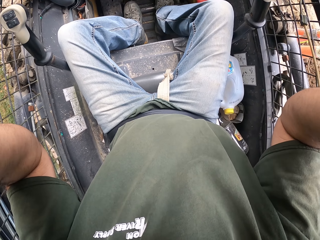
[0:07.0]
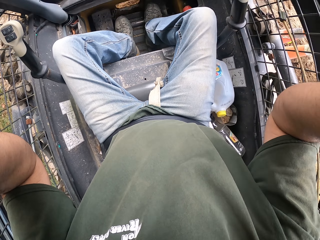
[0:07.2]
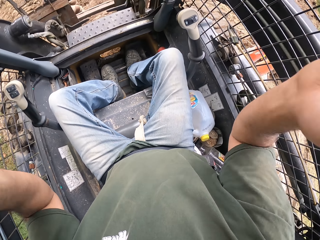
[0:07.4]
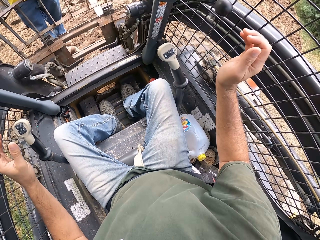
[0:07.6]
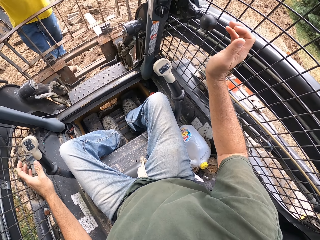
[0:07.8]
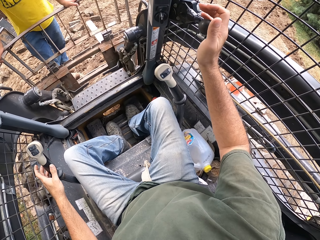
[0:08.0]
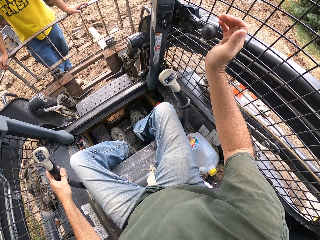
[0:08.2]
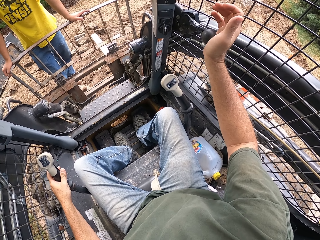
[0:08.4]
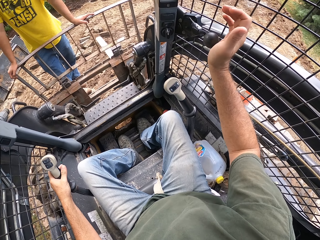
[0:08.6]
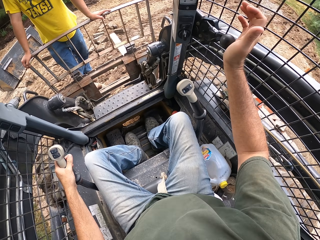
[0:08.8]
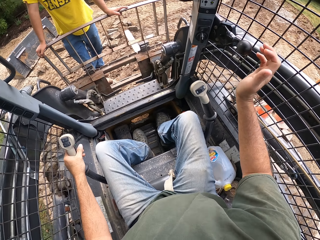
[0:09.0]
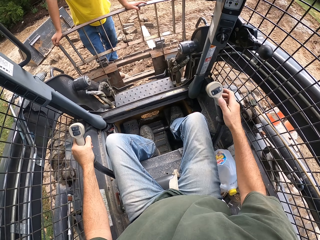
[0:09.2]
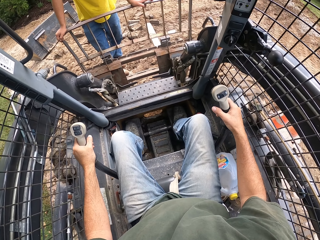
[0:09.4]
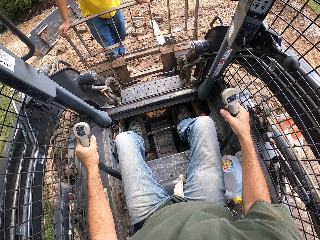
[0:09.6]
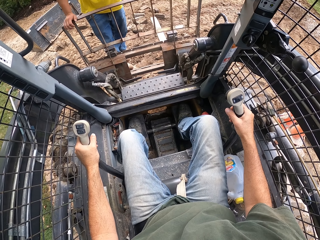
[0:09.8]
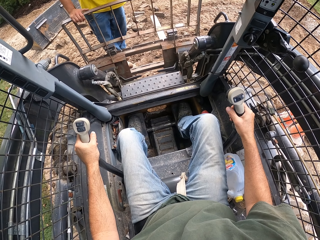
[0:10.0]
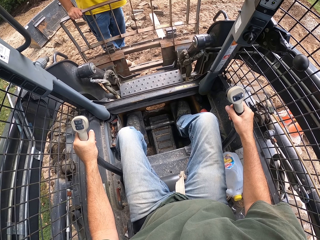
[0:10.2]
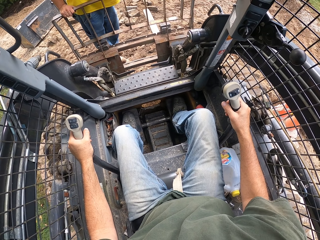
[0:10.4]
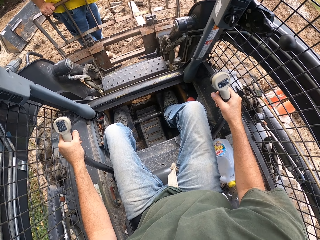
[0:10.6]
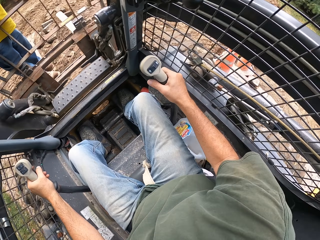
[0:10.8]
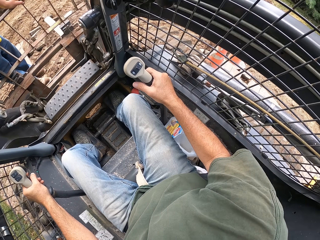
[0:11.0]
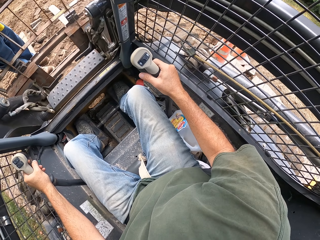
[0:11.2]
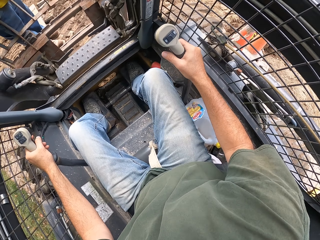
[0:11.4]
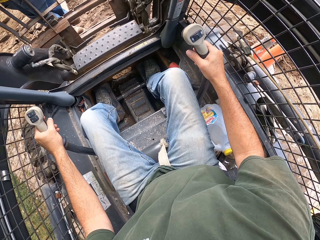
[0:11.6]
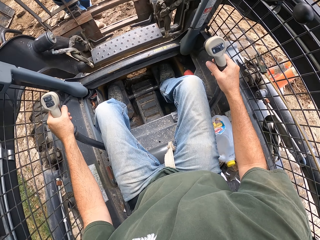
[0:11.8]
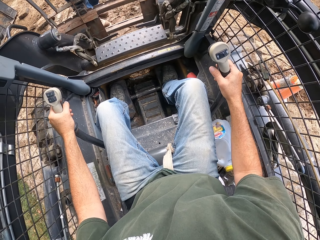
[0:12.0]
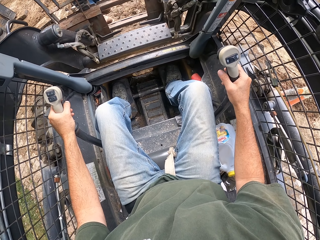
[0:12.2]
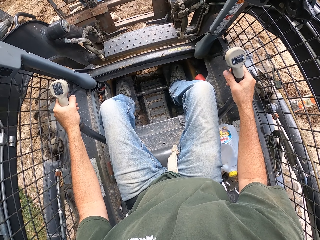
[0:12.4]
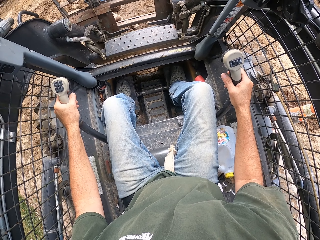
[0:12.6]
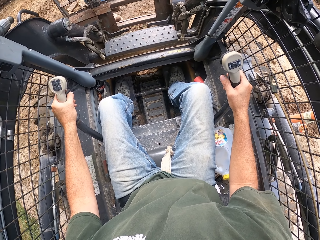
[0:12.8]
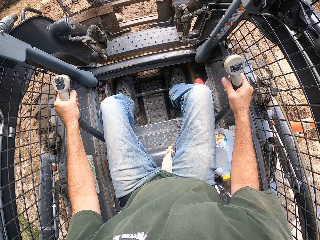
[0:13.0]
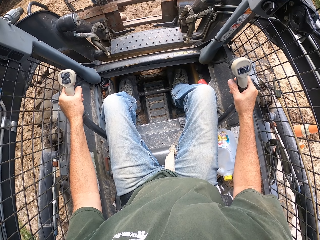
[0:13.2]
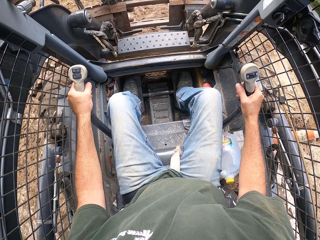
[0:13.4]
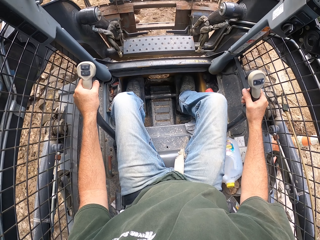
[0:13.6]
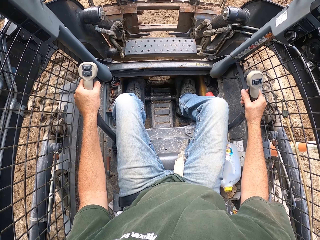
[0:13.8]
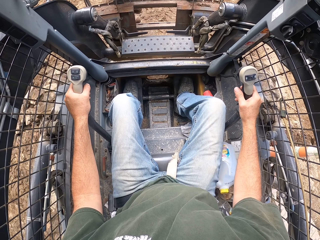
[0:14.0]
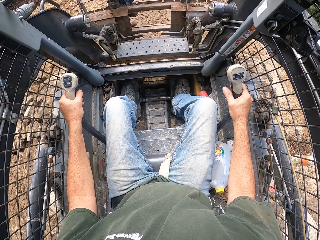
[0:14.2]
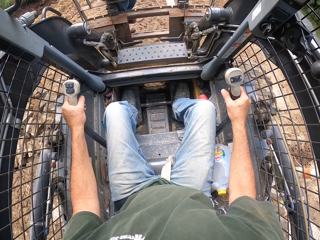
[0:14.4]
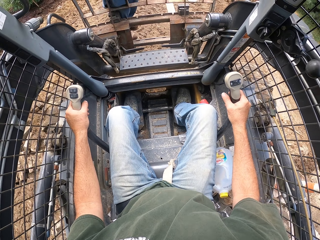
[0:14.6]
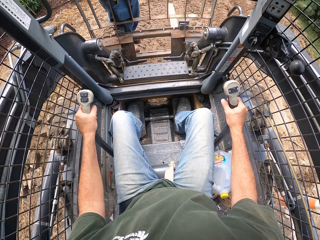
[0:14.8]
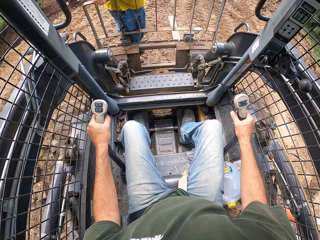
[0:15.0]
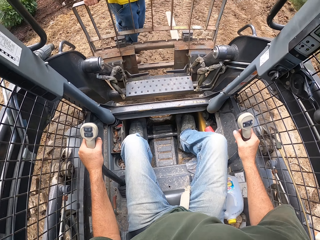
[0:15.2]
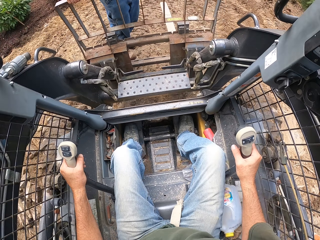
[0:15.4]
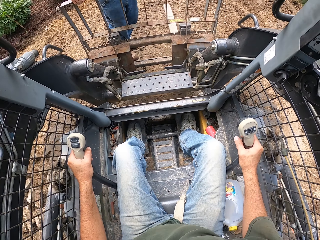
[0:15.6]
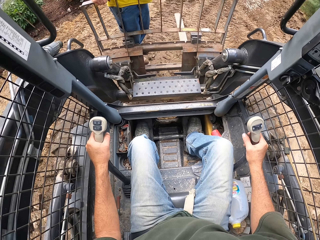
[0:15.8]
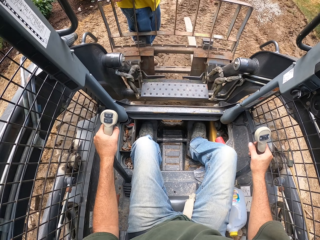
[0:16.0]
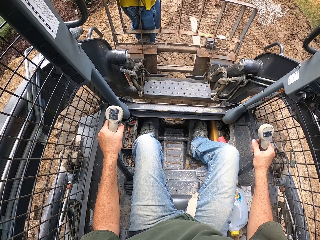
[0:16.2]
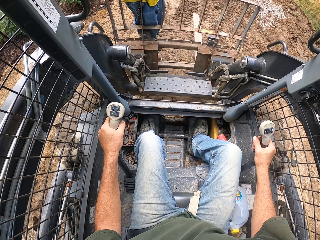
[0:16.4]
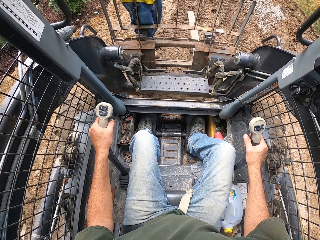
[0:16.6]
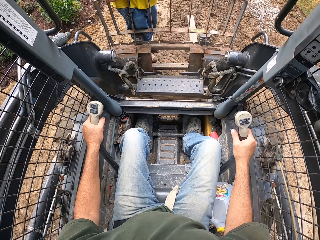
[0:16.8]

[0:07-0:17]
The camera wearer starts the engine on the laser land leveler or excavator. They touch something, hold something, and look around. They drive the laser land leveler.

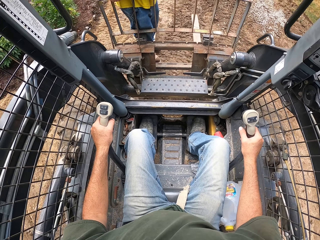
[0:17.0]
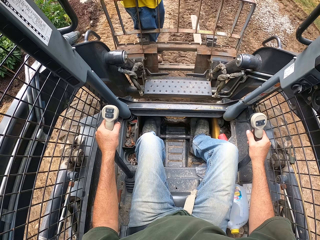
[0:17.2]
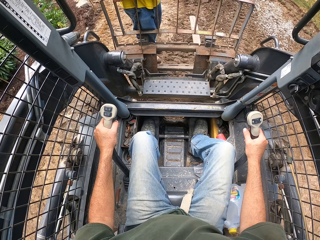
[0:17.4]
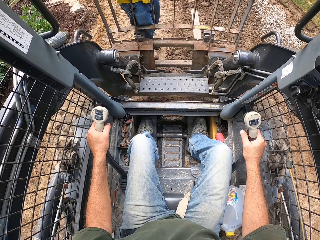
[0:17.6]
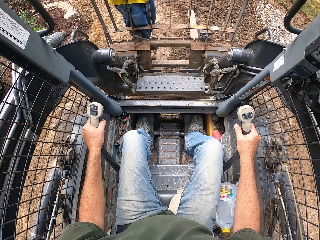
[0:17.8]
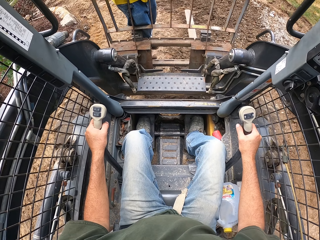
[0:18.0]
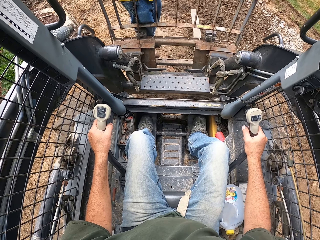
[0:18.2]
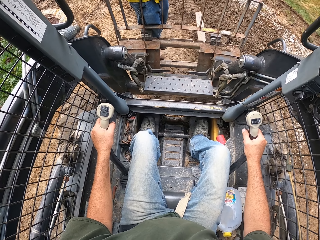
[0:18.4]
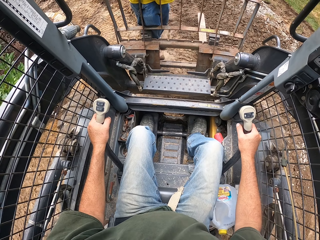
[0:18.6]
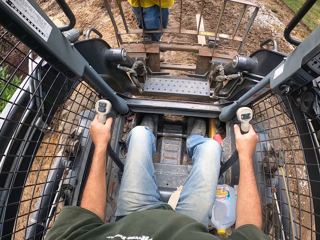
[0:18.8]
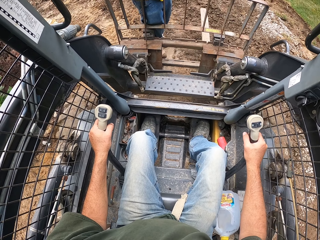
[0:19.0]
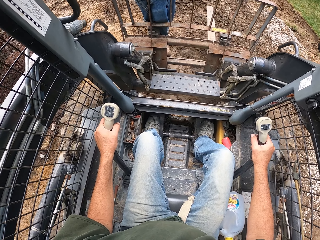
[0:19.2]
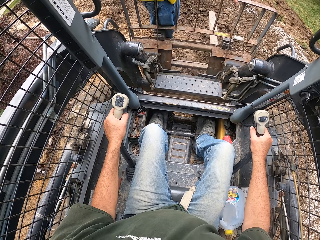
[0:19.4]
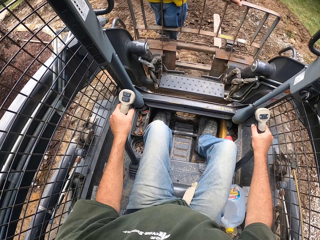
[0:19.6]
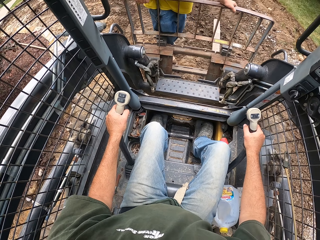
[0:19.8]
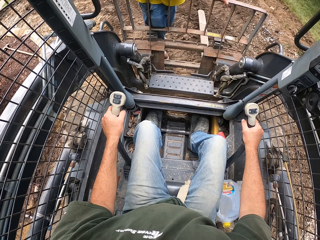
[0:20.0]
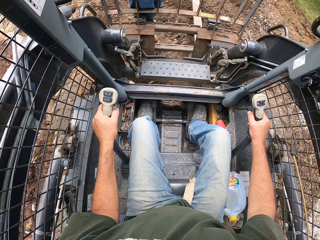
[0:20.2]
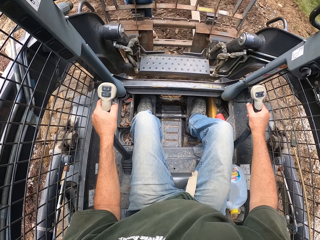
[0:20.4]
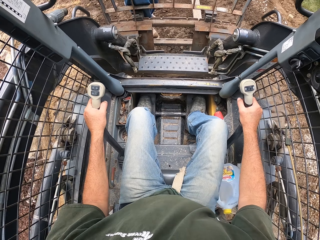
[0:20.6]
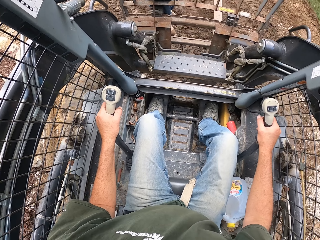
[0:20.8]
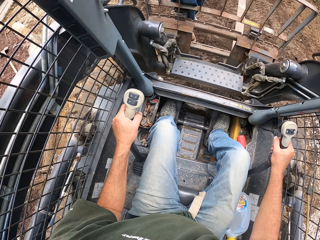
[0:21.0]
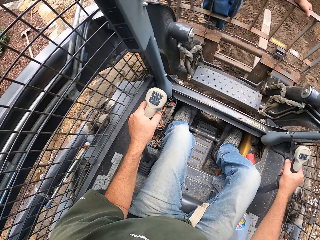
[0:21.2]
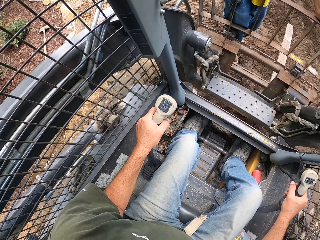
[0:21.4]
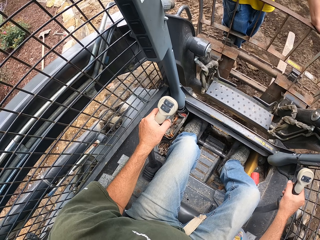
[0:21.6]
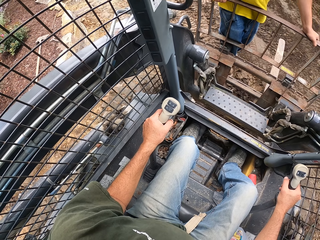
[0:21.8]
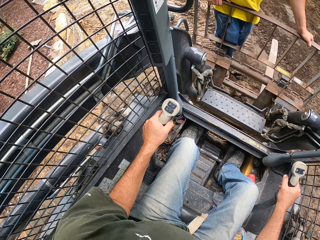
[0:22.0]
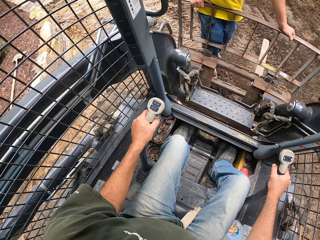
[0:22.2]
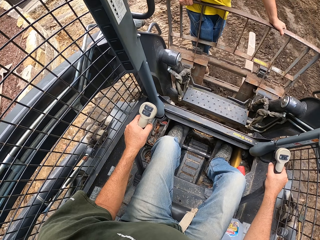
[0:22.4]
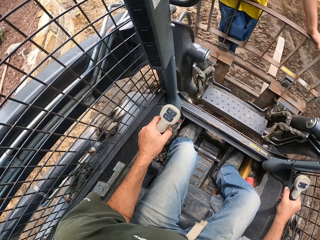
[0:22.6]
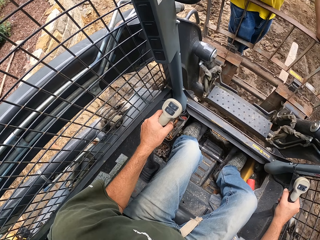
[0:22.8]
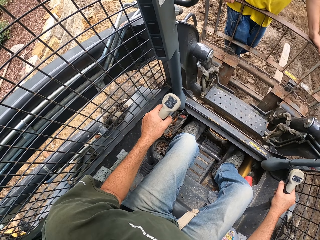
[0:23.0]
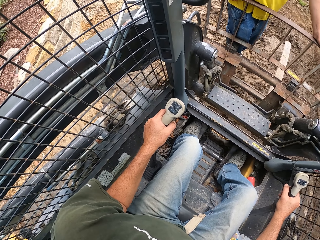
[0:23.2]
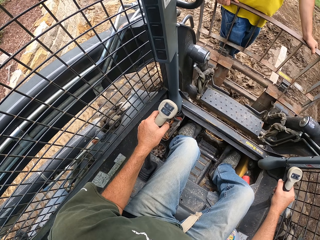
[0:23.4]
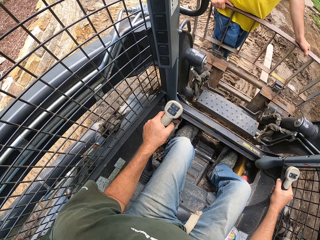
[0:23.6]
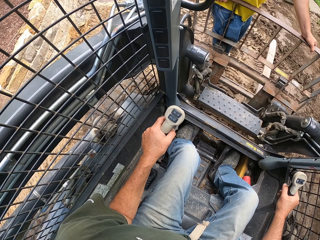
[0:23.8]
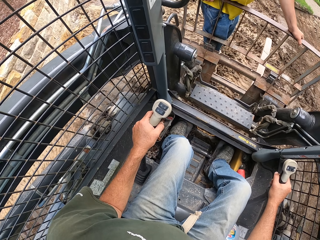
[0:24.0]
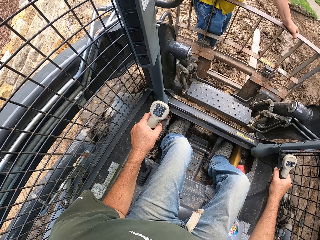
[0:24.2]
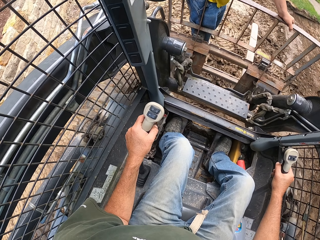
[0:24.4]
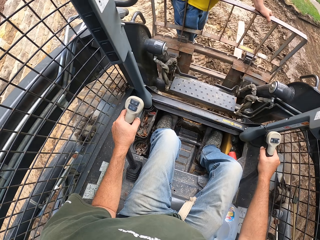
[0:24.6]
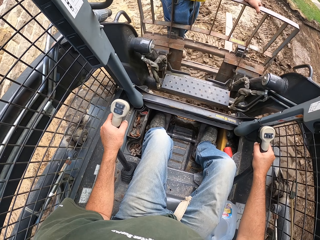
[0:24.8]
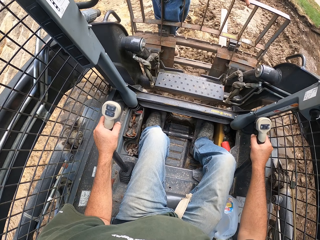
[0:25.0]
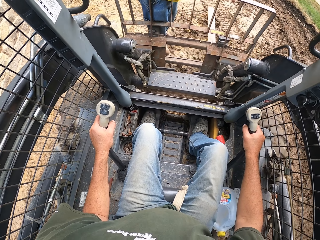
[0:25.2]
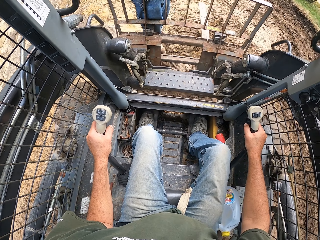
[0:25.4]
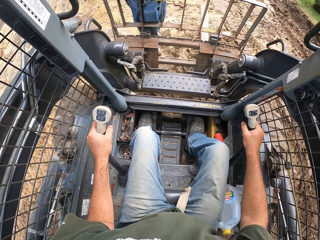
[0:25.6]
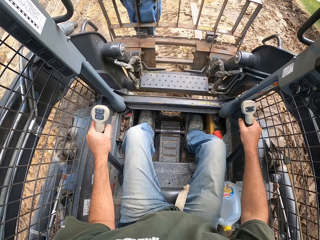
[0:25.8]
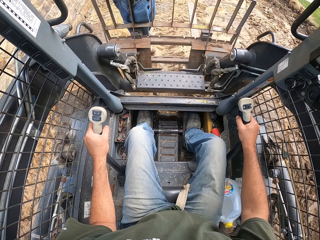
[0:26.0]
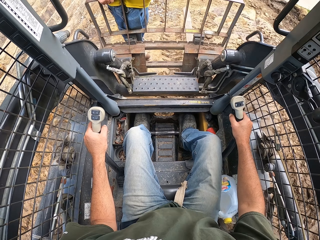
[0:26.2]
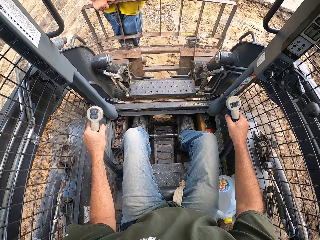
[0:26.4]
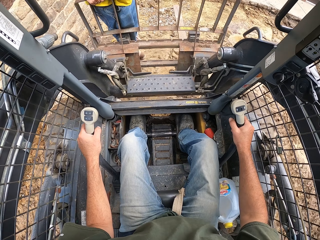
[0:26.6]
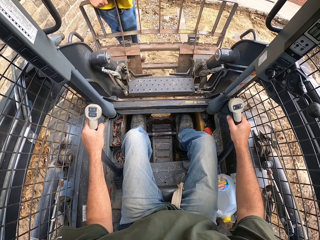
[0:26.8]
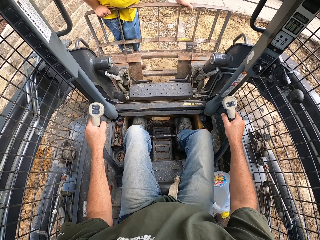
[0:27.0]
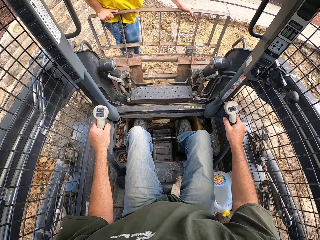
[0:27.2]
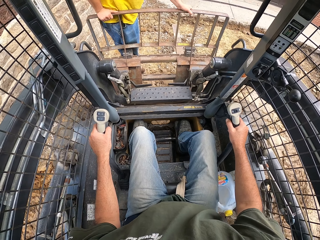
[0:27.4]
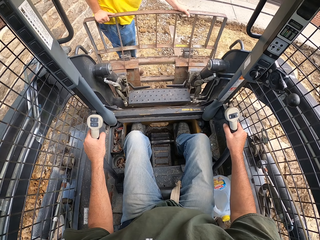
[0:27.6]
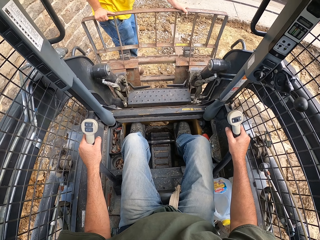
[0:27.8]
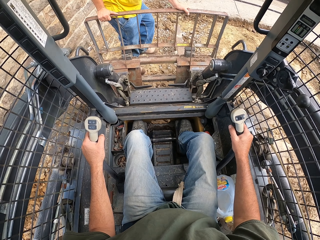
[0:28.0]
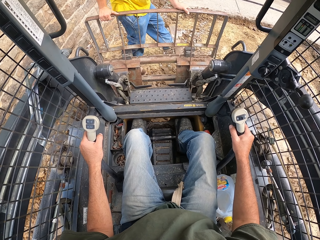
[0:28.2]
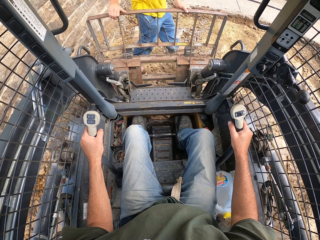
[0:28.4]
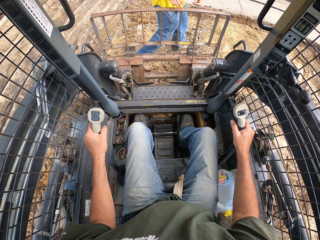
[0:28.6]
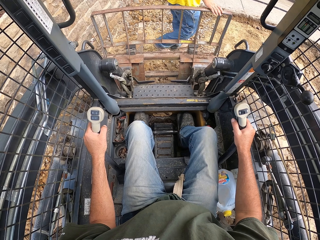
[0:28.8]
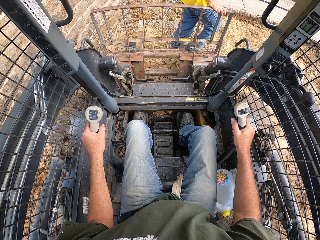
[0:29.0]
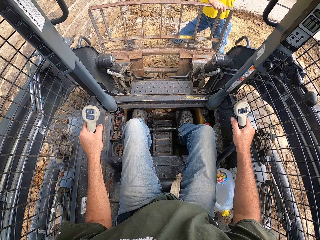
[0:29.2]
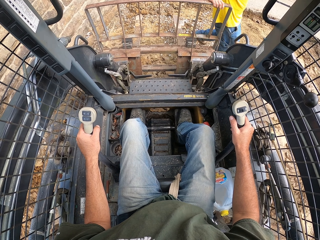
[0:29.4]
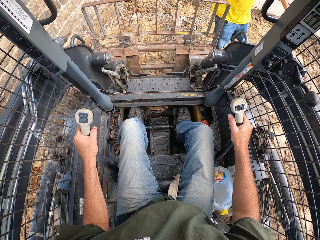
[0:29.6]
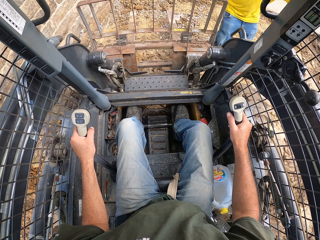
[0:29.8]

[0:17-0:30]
The camera wearer carries a man with an excavator. They move the excavator. The man alights on the laser land leveler.
